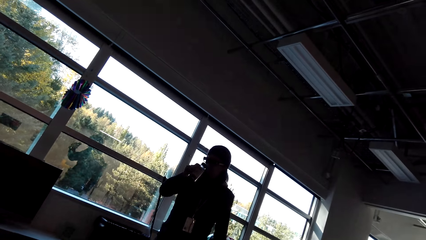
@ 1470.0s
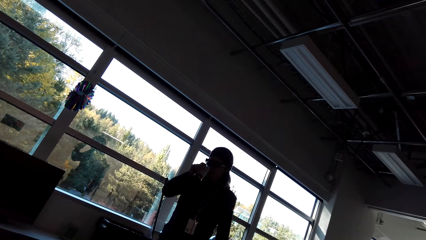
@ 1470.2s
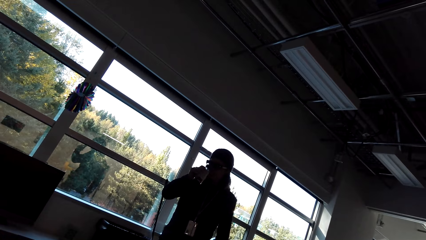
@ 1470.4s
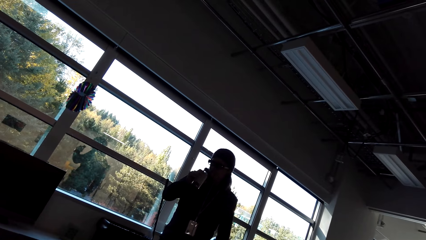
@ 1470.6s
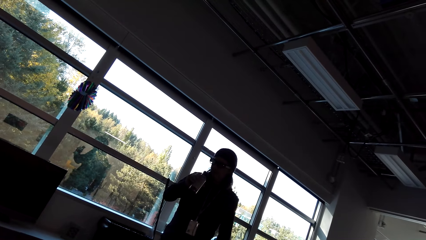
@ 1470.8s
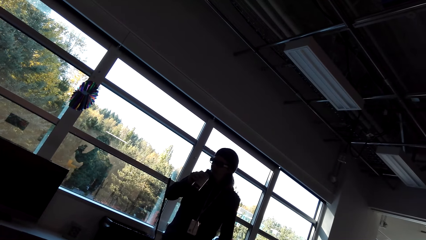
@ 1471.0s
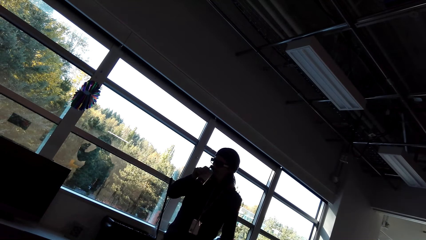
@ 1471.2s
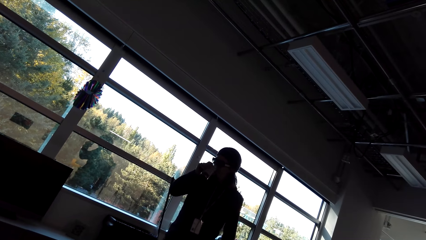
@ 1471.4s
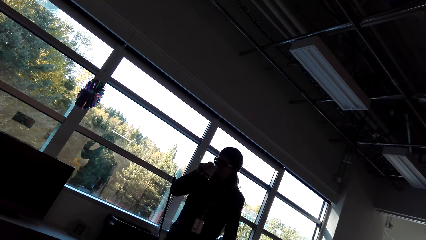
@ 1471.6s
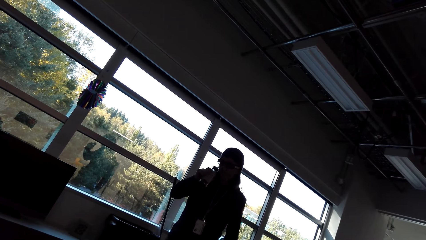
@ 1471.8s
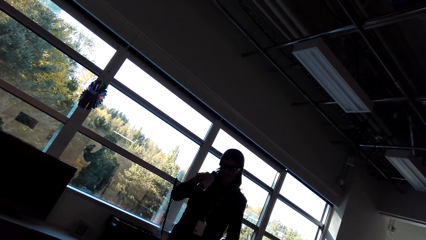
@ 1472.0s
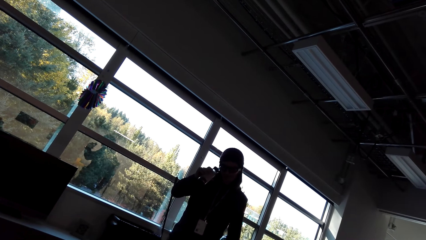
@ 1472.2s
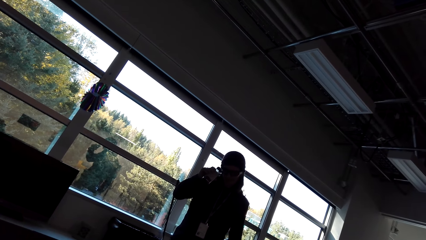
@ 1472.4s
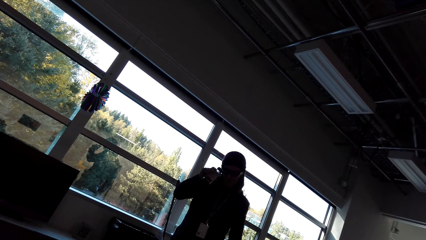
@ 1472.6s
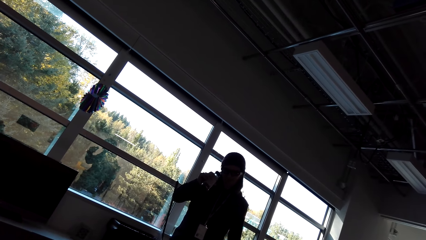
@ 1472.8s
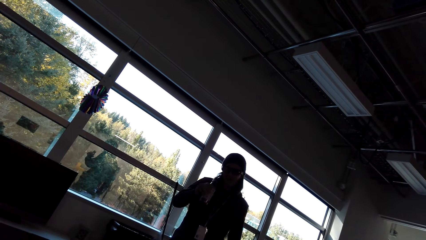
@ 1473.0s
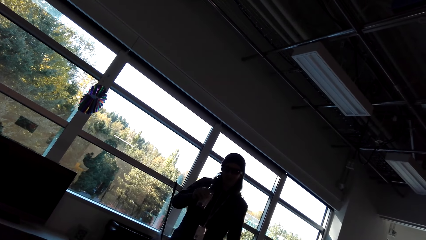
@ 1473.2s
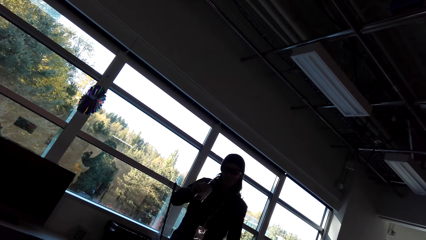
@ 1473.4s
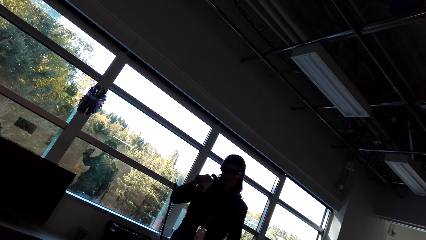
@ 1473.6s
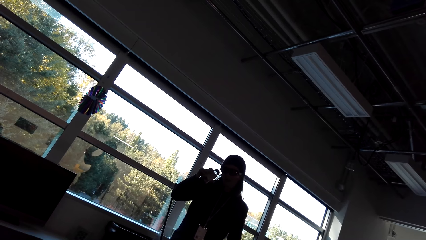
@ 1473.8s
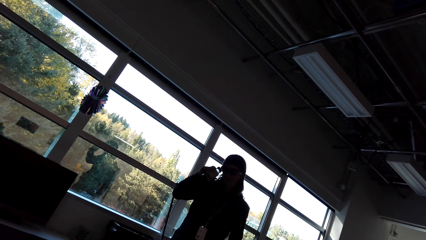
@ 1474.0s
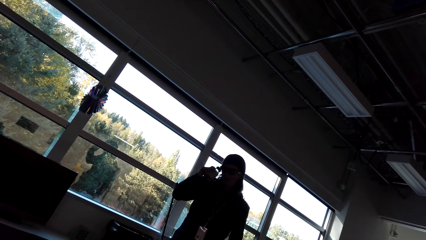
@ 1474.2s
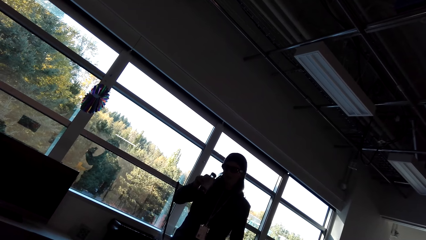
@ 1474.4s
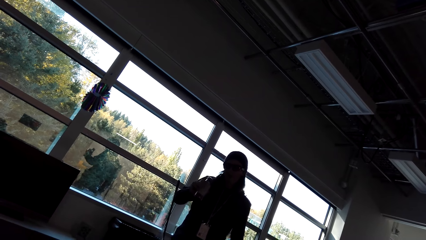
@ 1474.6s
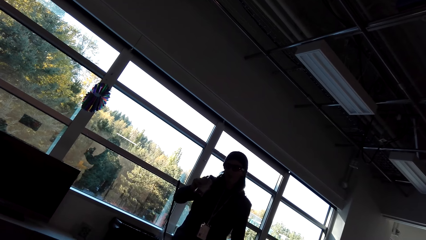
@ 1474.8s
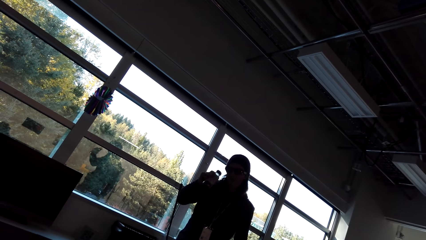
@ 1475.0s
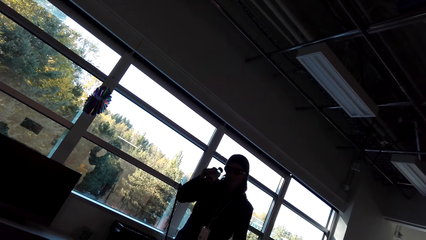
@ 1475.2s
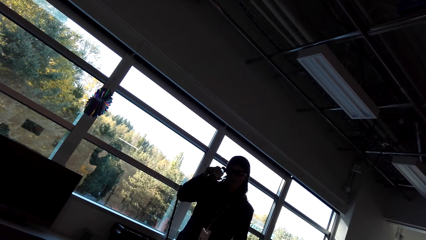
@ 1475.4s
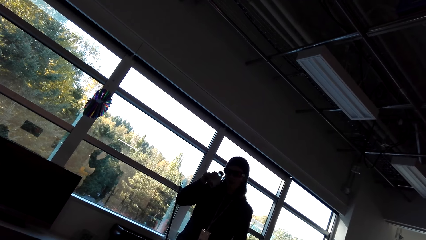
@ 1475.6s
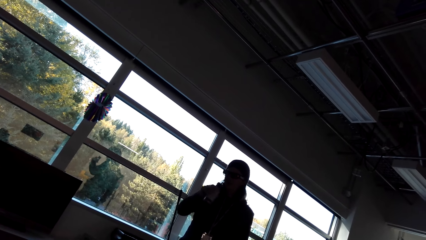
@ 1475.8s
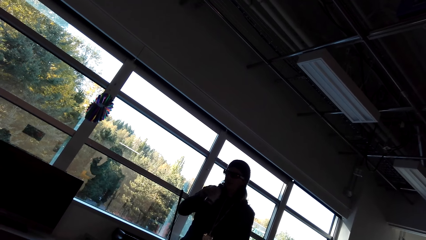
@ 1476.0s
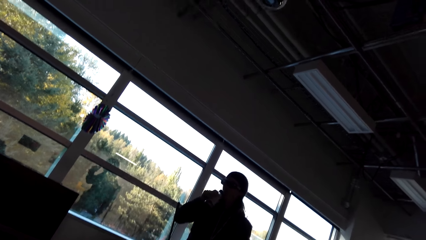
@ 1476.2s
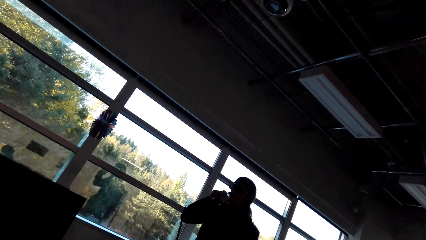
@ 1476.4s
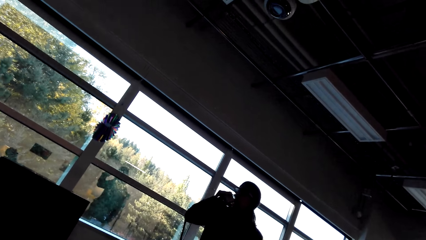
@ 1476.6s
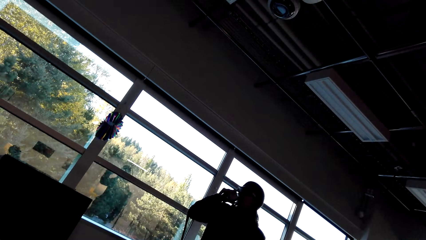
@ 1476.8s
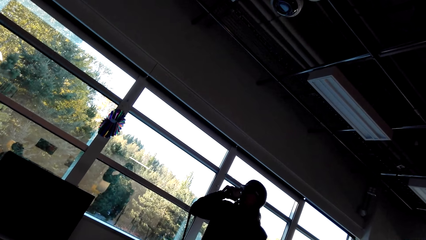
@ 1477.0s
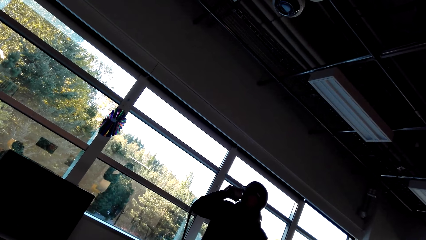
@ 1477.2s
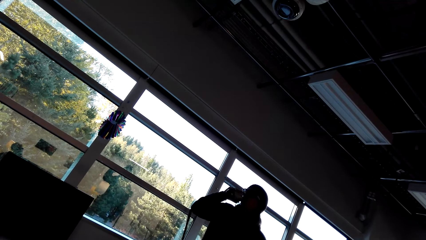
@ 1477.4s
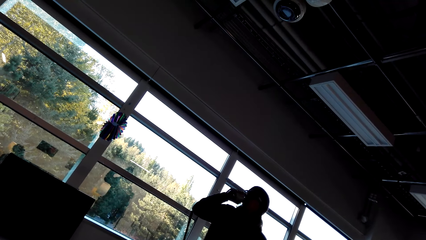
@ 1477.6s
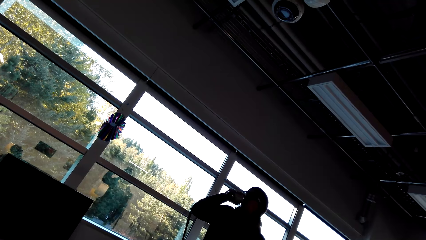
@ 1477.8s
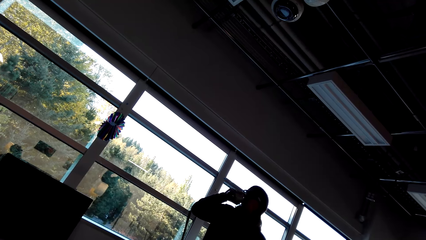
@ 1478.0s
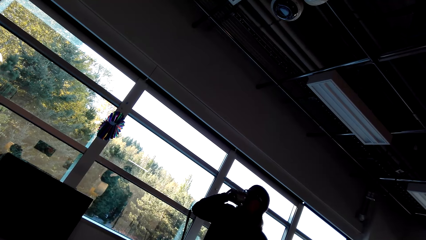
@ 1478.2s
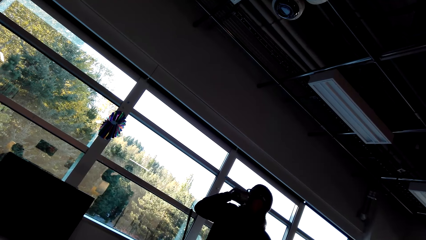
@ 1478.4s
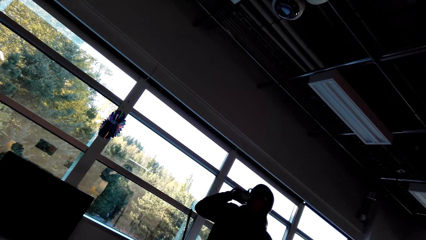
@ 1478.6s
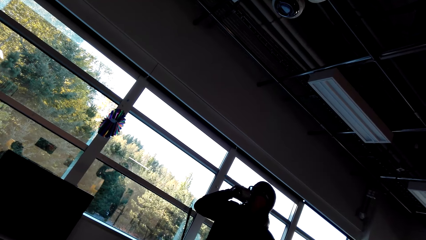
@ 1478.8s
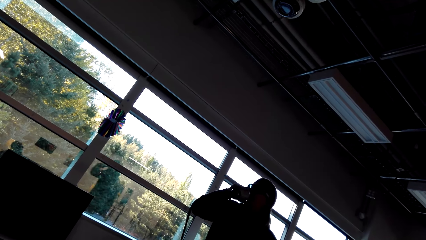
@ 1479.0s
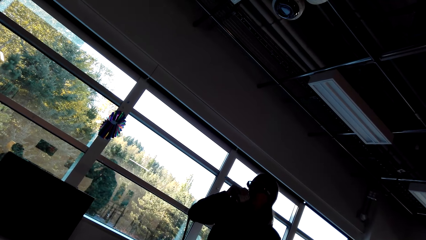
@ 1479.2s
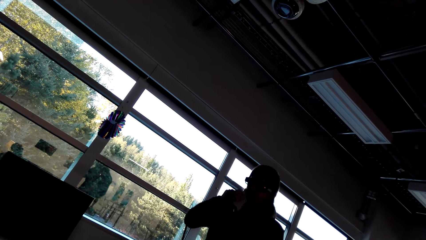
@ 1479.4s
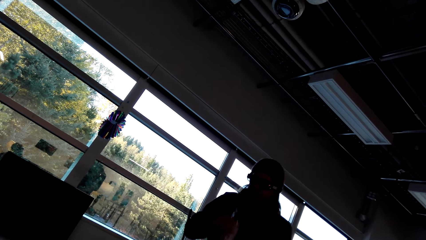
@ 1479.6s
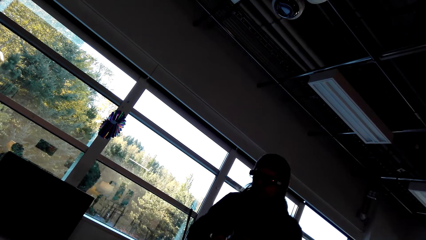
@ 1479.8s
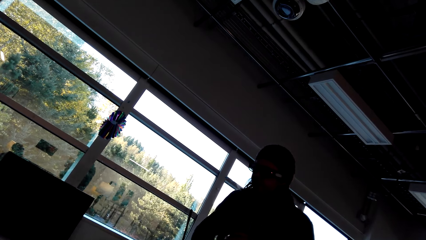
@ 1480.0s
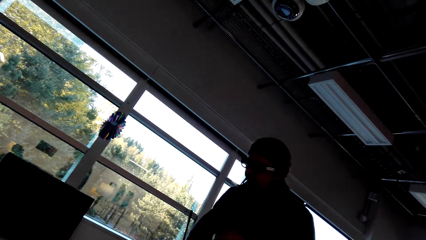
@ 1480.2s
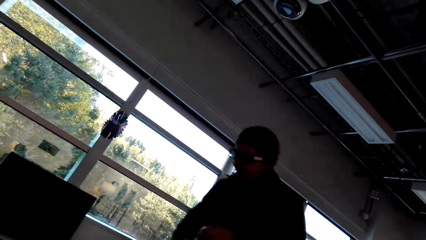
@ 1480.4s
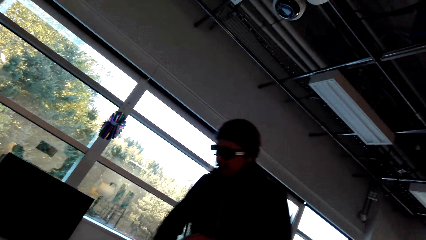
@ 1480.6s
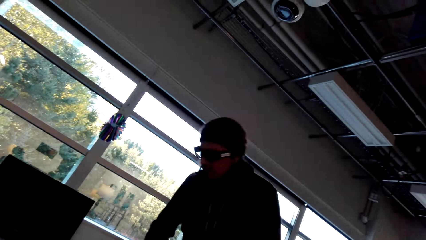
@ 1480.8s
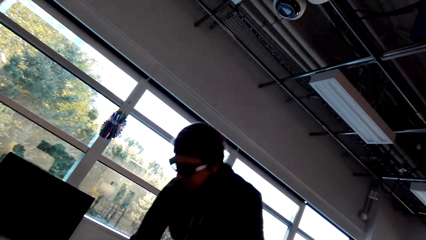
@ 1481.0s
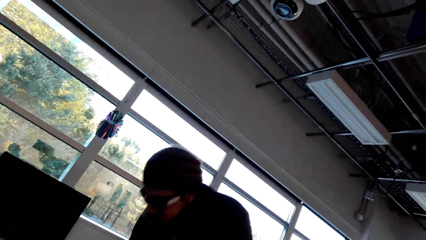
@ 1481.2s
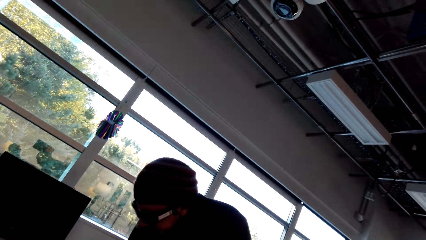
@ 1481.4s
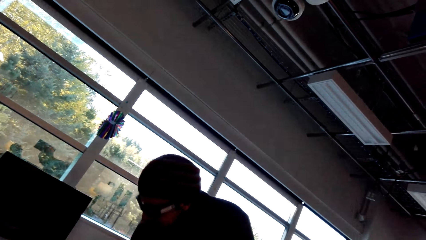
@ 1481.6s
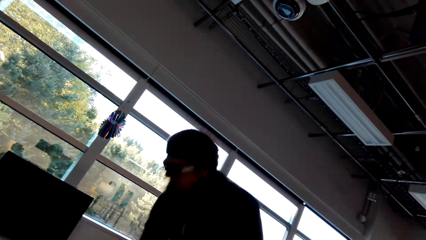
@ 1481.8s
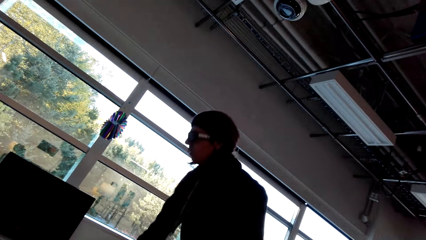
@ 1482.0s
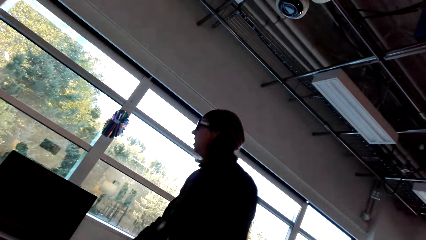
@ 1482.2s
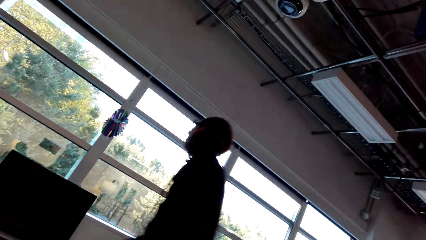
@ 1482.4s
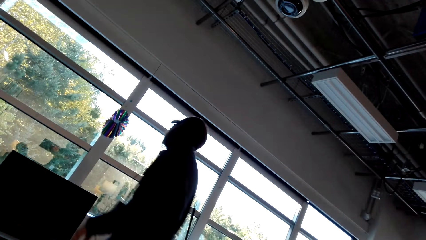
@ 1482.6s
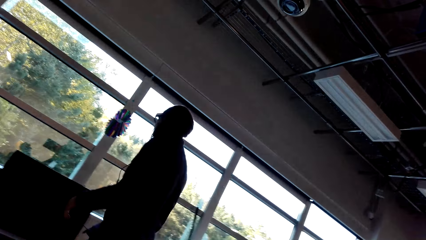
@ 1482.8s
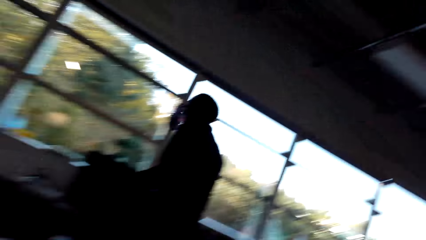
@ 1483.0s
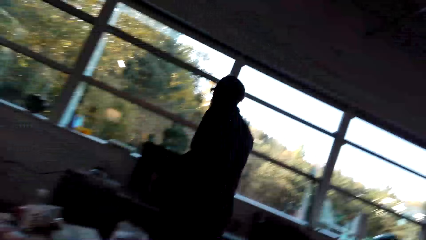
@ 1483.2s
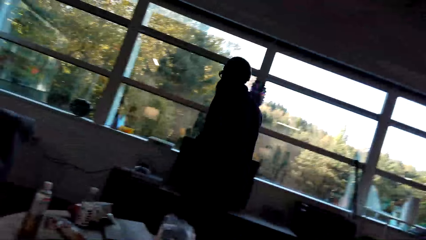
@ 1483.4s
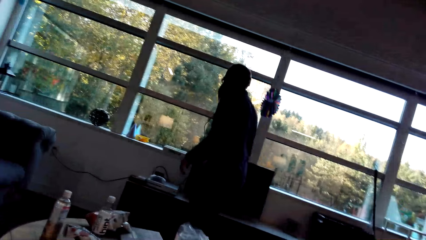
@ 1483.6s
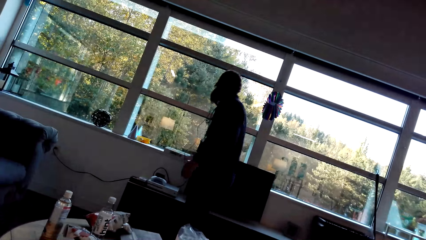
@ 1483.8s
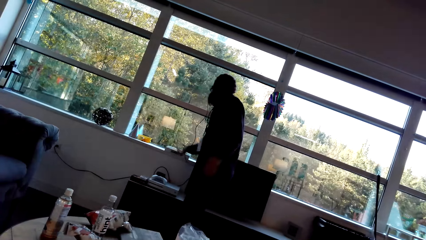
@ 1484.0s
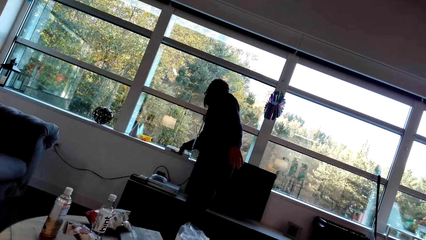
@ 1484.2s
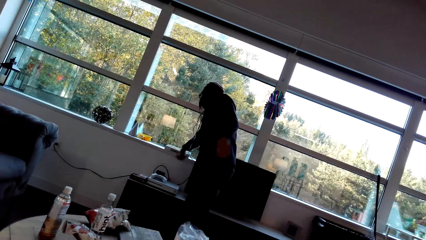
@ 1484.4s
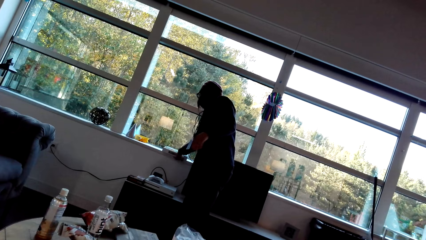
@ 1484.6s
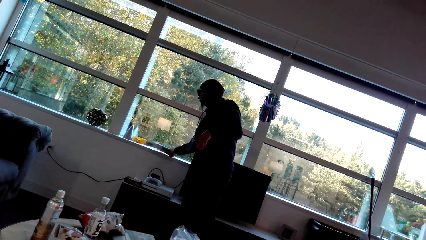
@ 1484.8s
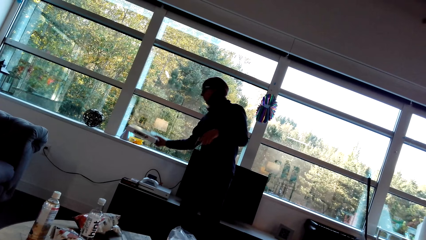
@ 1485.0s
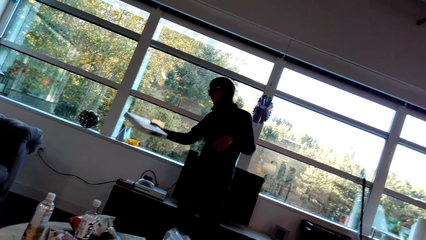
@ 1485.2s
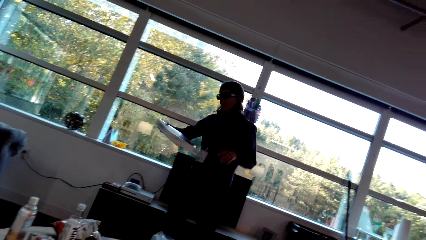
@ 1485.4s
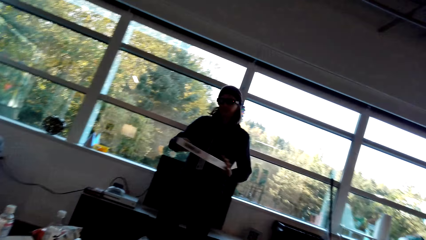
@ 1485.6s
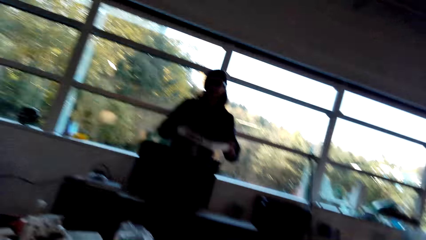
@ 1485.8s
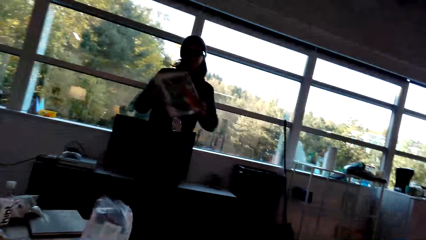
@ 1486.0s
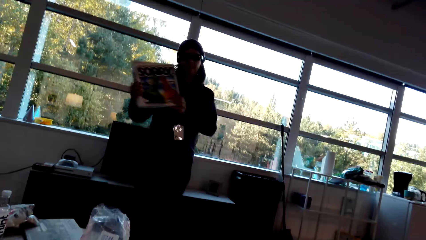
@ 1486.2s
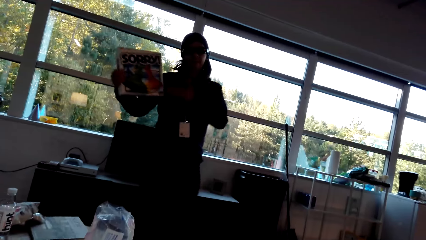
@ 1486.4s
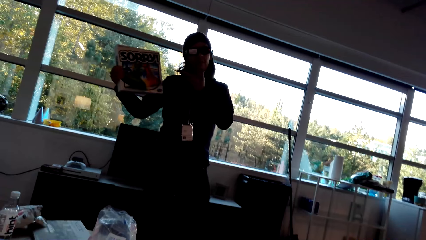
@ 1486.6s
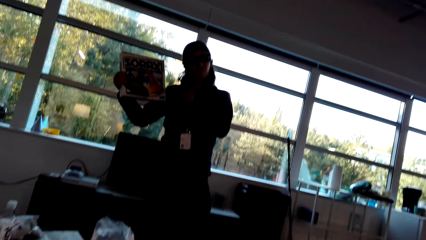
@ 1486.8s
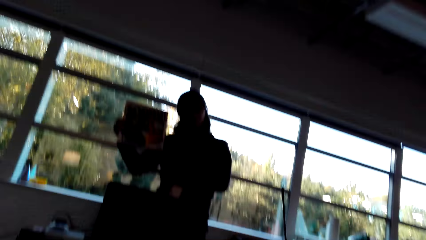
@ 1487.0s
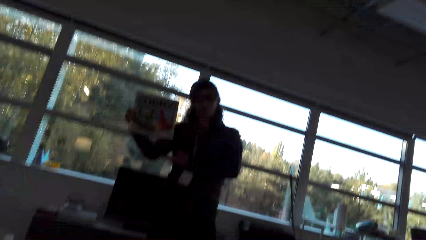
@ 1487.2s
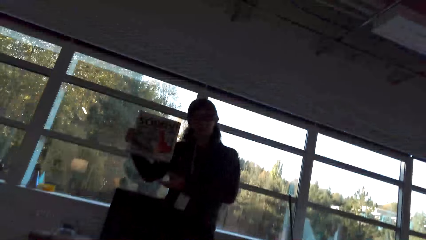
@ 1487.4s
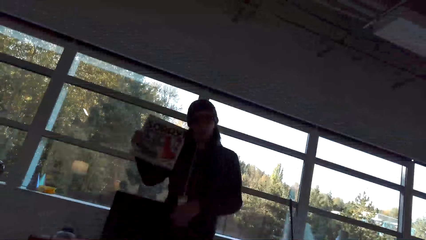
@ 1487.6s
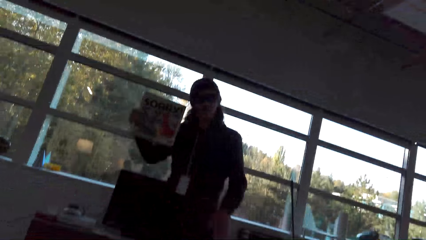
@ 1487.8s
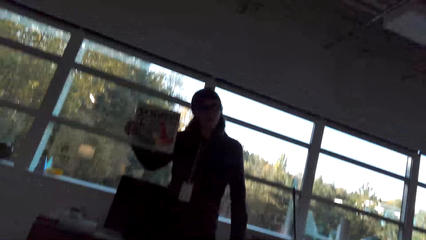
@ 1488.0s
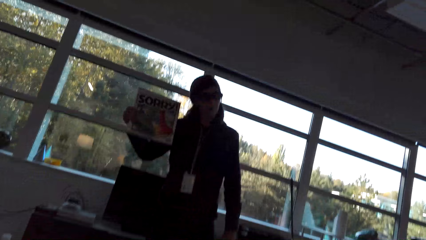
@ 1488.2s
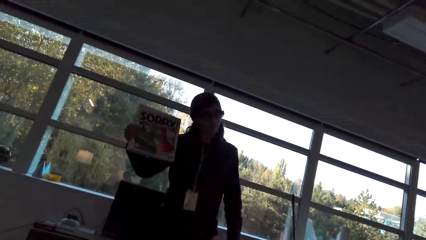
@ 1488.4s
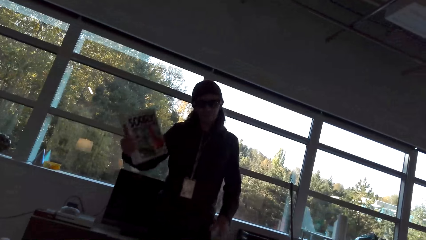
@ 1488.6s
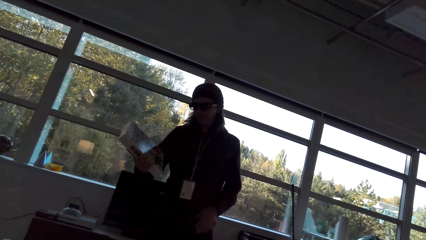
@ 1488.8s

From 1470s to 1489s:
The camera wearer interacts with a man. They play the guitar. The man walks around the living room and picks a carton. The camera wearer interacts with the man.
